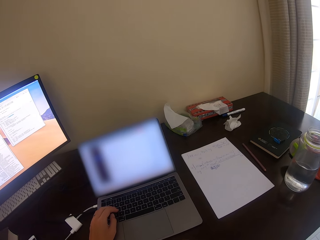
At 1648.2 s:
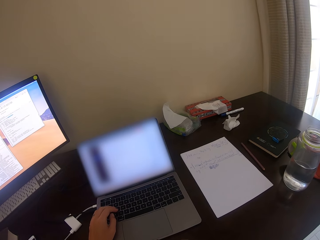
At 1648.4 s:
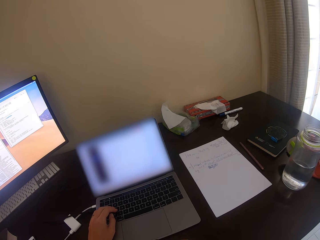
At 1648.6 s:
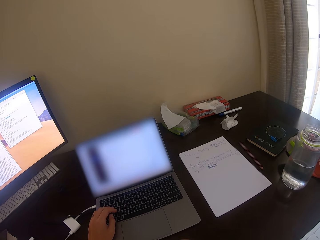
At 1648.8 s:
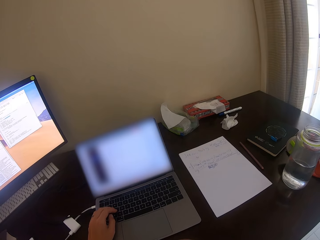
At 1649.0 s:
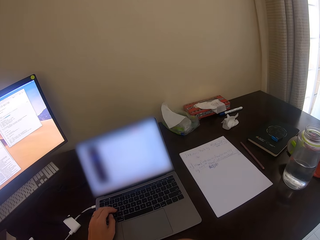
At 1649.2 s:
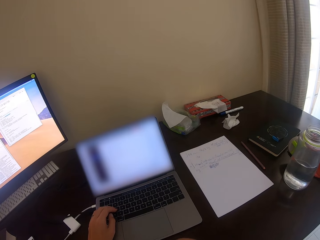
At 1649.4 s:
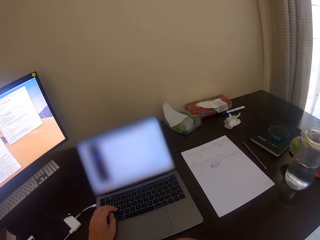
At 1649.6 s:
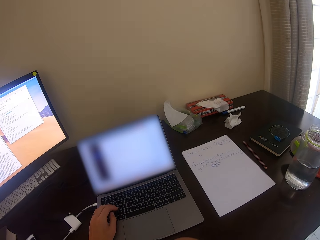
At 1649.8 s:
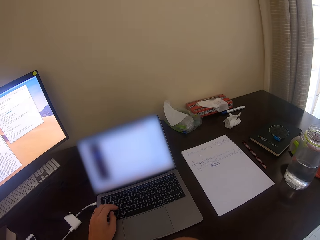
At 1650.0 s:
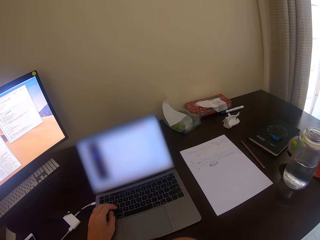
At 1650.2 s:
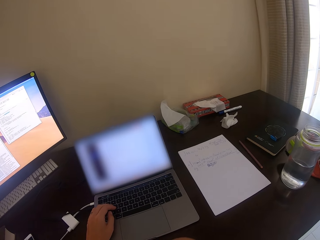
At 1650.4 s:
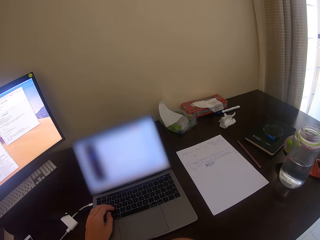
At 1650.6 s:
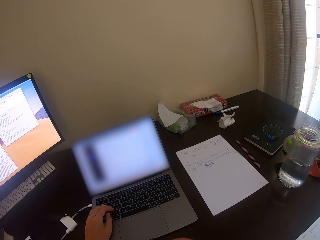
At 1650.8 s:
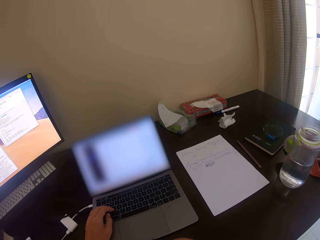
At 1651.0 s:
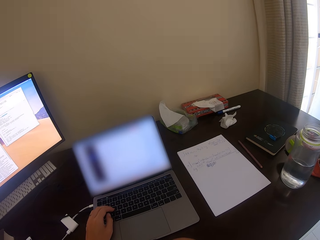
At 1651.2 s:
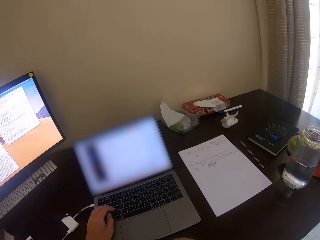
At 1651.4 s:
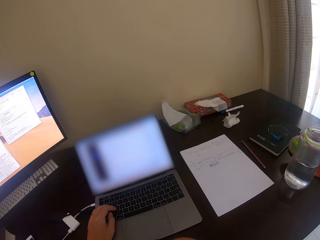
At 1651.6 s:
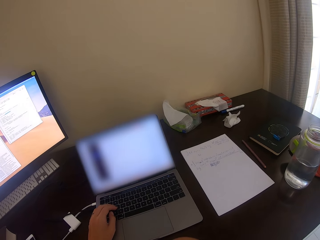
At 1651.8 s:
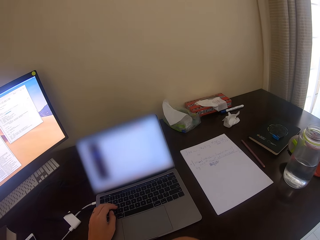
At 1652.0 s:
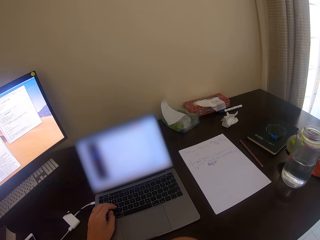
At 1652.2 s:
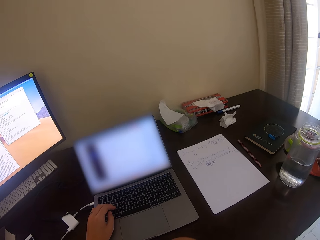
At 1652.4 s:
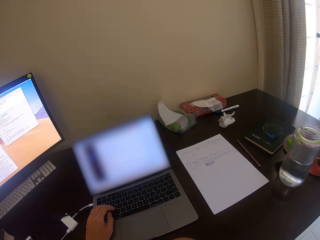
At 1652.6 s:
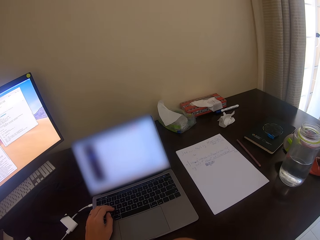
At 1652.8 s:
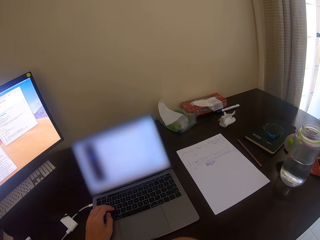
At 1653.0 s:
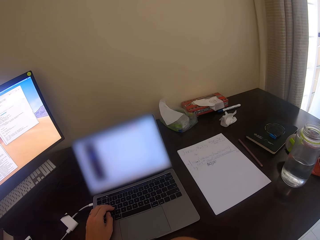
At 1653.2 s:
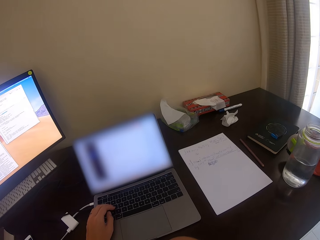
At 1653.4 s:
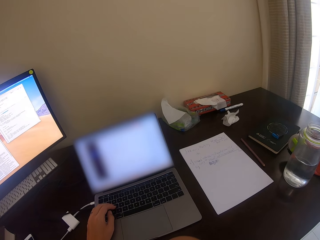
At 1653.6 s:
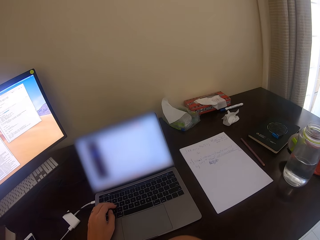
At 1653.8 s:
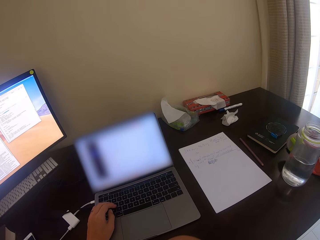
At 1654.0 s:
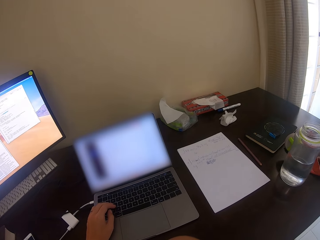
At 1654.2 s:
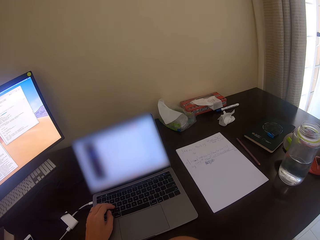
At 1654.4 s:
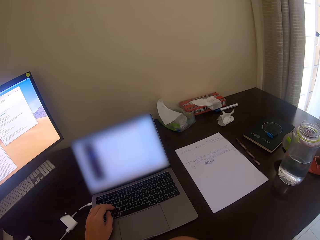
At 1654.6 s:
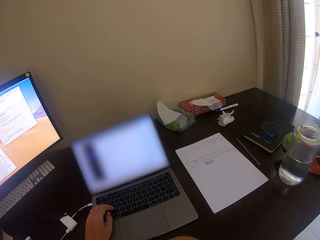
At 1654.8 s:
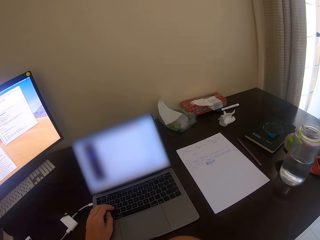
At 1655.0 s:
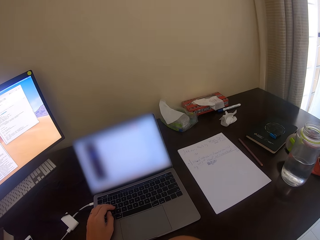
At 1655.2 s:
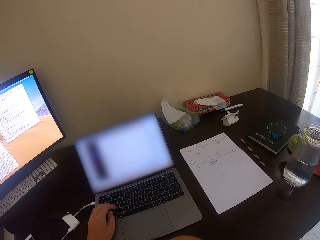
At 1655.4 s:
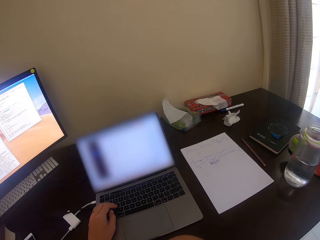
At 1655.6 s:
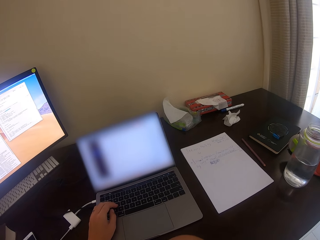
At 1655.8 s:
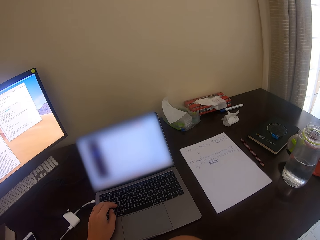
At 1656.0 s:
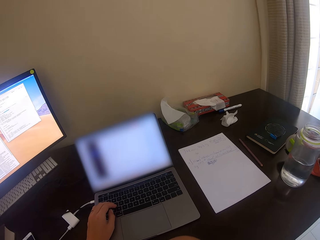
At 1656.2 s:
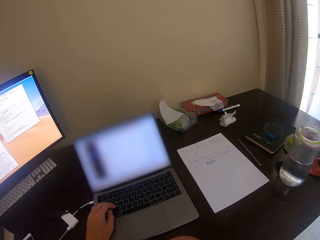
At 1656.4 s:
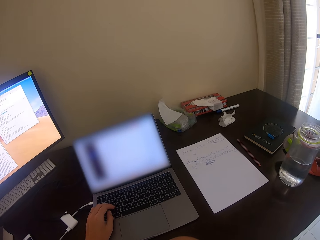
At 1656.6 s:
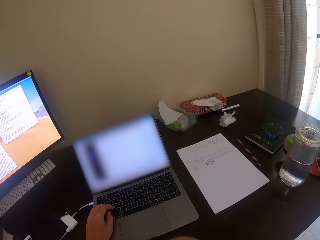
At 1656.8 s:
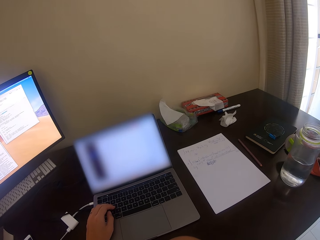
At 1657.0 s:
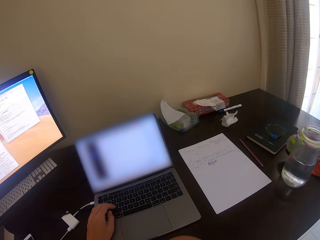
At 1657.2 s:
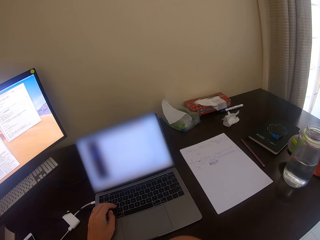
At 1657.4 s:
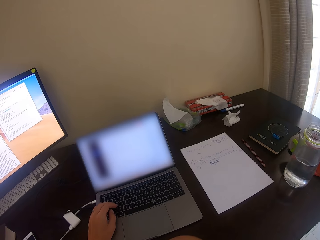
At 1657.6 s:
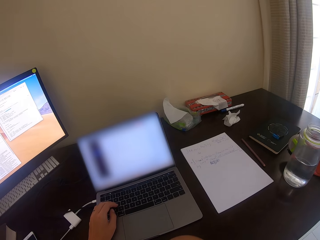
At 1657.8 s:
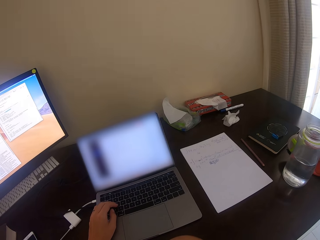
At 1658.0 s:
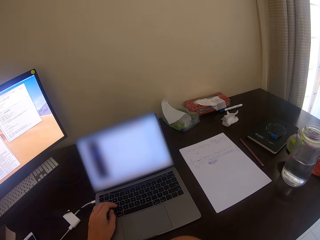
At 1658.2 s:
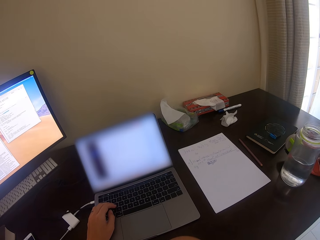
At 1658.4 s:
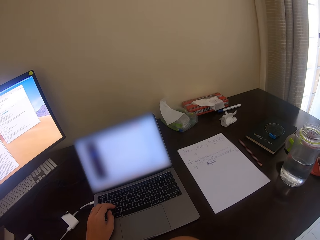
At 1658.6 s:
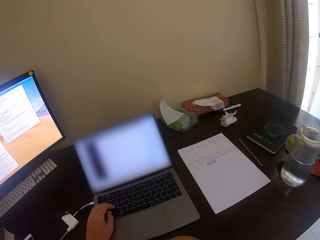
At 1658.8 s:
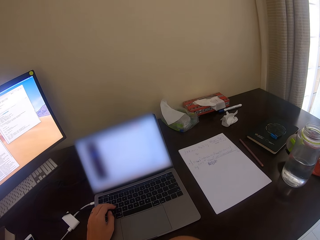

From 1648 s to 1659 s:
A man talks.

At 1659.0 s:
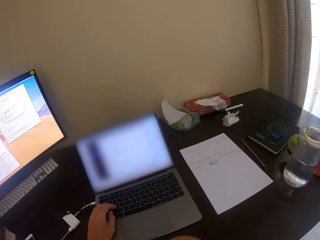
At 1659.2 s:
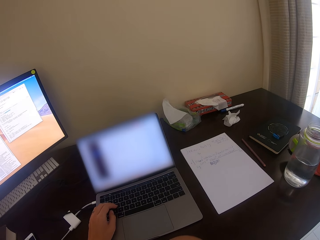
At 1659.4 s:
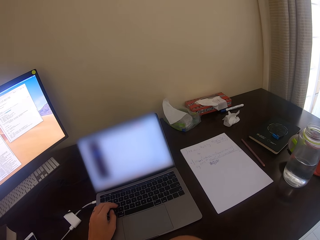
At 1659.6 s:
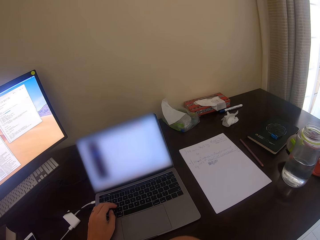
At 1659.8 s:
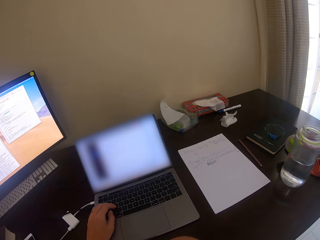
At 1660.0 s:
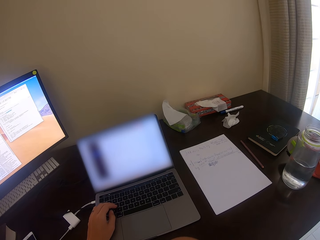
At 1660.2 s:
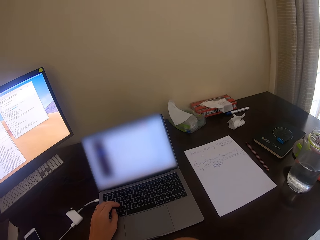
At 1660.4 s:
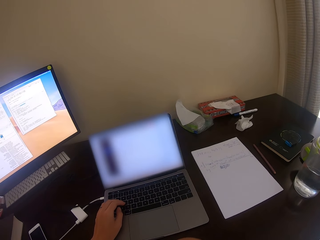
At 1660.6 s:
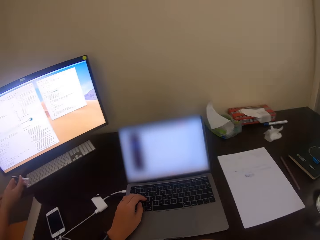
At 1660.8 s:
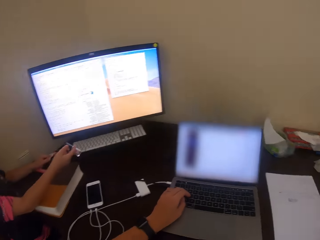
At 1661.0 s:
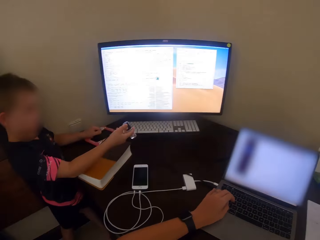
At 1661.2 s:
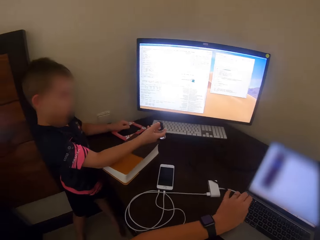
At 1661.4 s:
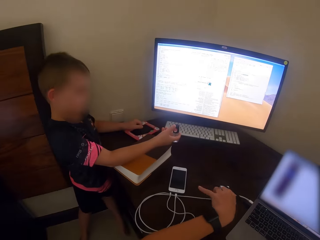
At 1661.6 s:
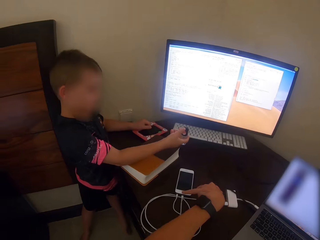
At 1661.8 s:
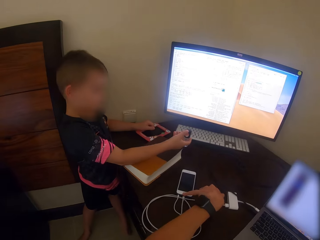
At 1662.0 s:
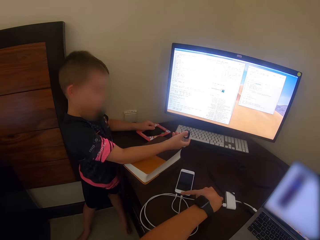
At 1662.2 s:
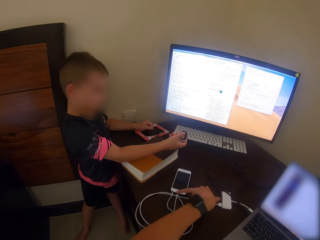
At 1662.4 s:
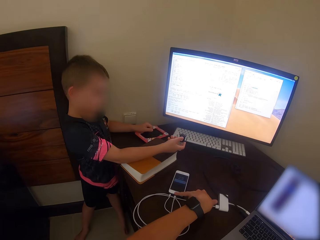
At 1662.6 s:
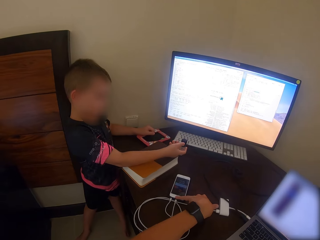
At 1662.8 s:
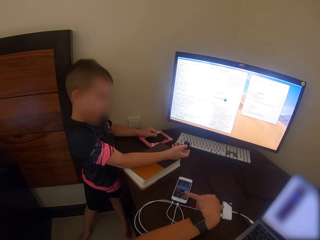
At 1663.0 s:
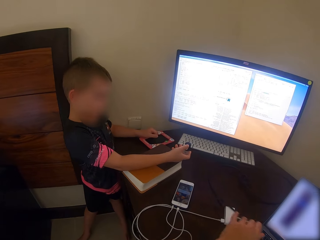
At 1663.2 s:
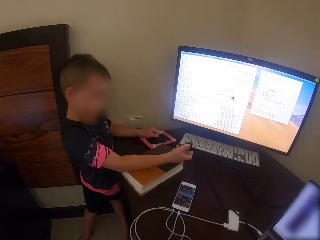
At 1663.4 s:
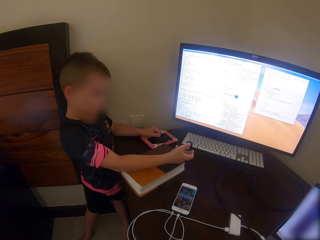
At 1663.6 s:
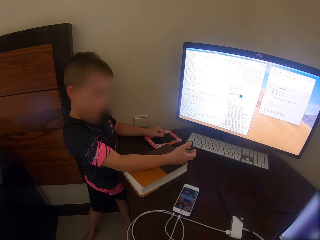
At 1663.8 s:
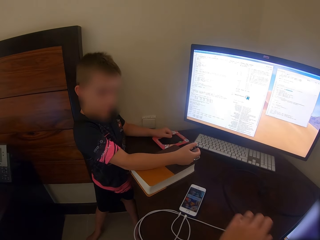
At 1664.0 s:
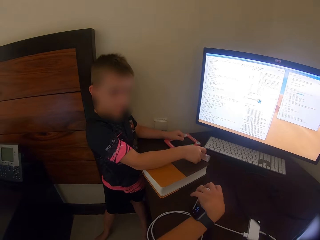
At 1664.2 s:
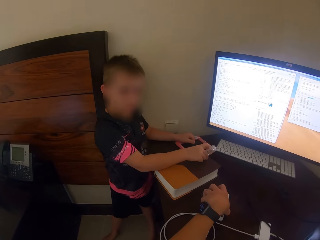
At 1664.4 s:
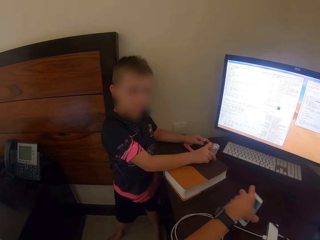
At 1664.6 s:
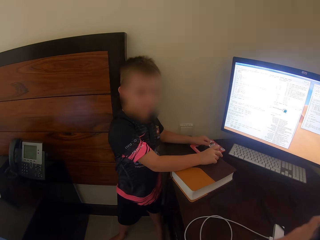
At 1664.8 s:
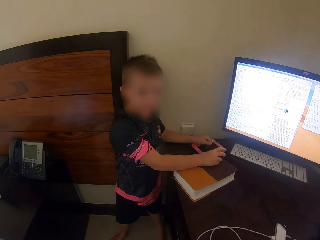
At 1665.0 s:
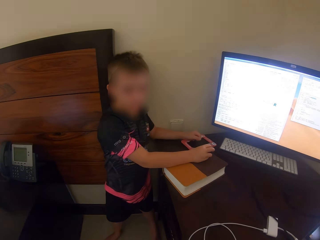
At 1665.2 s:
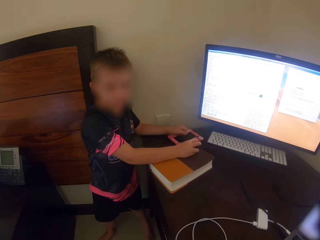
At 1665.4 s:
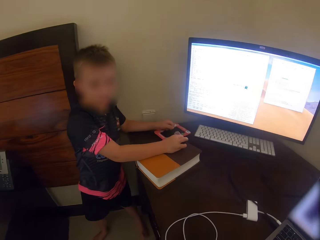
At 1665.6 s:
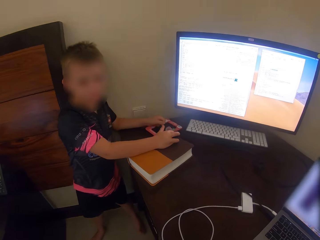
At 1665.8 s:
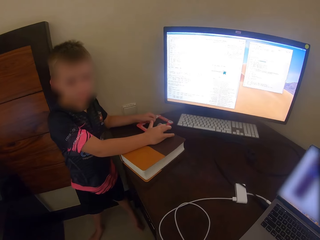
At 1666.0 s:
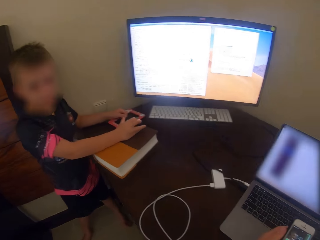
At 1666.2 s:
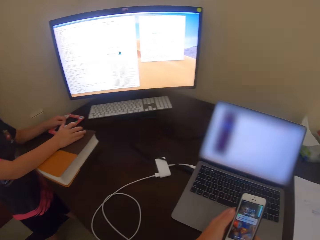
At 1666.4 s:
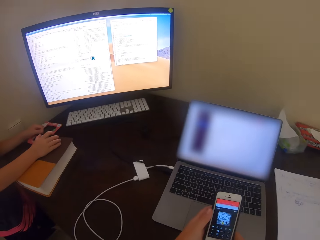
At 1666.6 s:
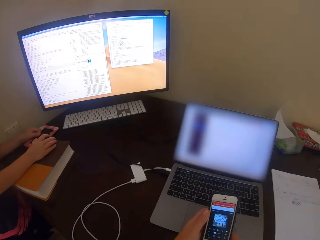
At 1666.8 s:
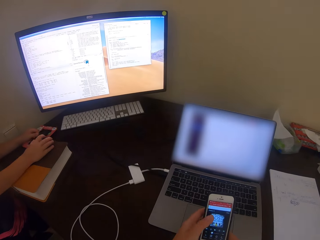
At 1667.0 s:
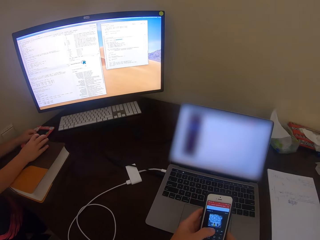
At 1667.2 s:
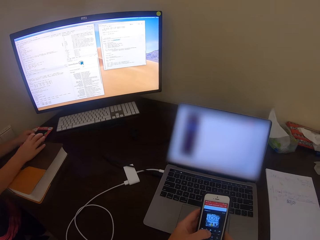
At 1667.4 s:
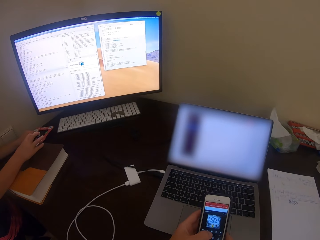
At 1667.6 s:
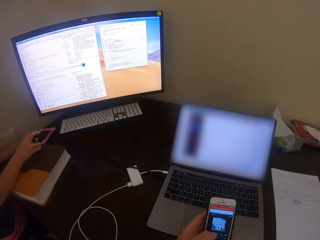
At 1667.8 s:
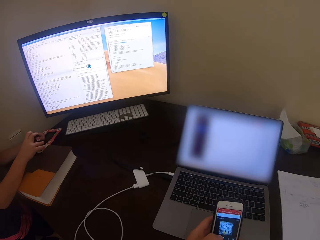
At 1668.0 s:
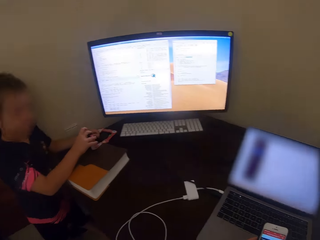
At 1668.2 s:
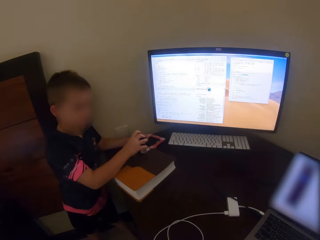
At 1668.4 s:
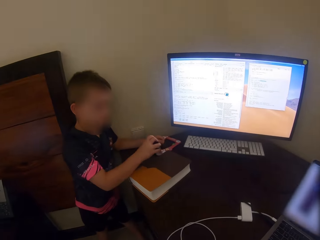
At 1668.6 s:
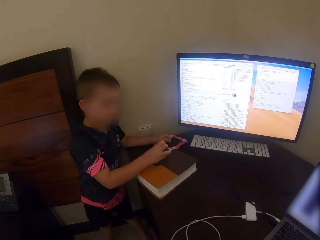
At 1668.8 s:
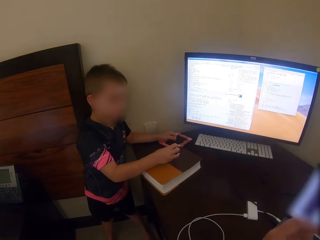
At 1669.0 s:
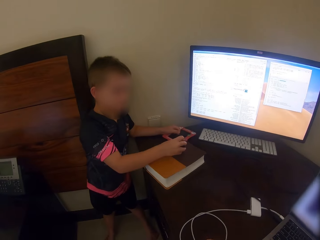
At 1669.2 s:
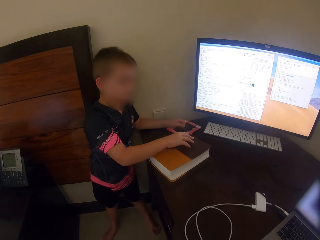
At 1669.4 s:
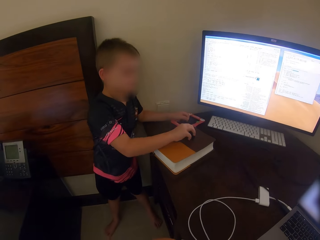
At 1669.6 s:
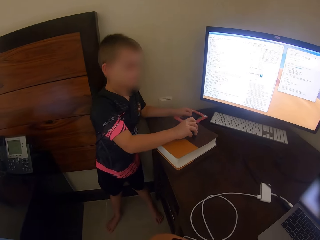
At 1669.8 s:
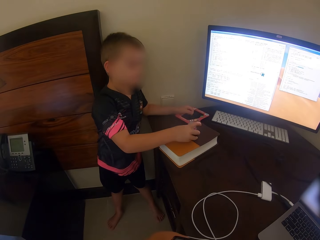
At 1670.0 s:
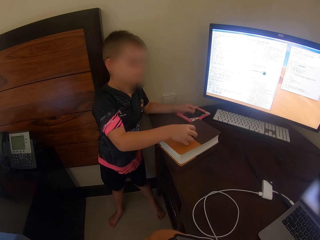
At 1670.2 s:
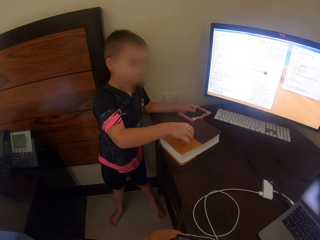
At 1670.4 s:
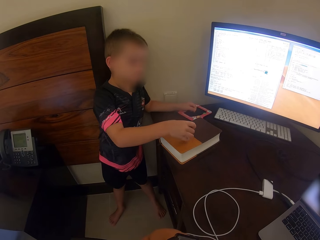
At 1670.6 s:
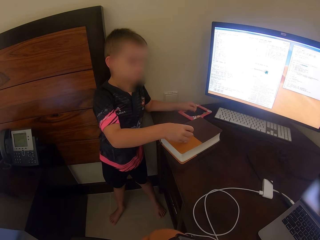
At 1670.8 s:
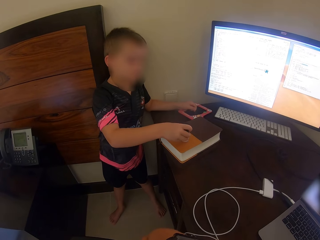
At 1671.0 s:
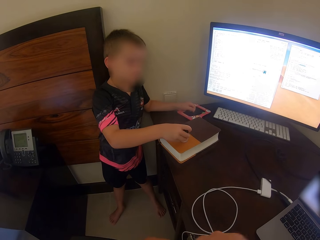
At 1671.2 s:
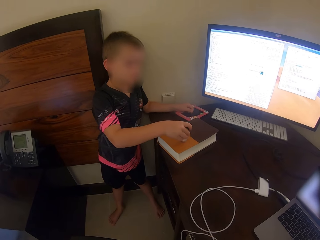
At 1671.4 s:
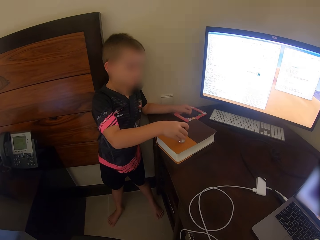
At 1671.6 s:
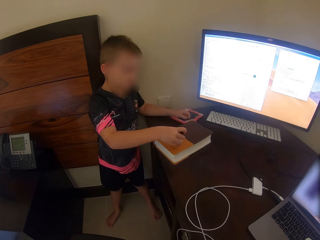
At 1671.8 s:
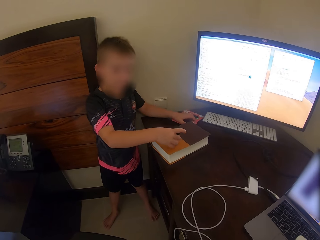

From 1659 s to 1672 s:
The camera wearer looks around. She touches a phone with her left hand. She picks up the phone. She scrolls the phone. A man drops the oil.
